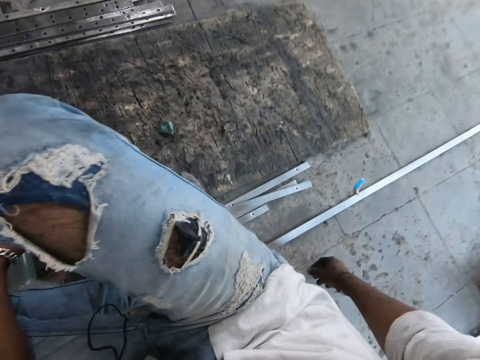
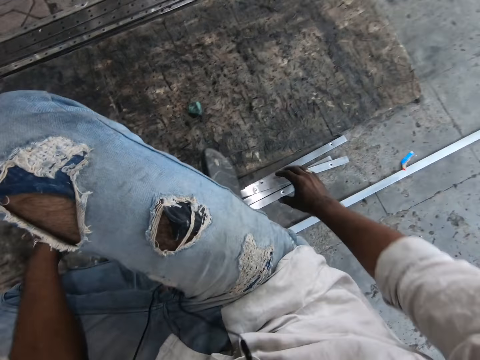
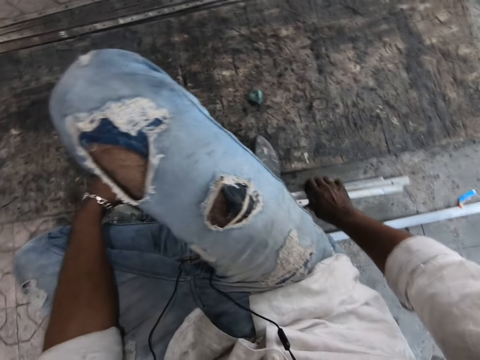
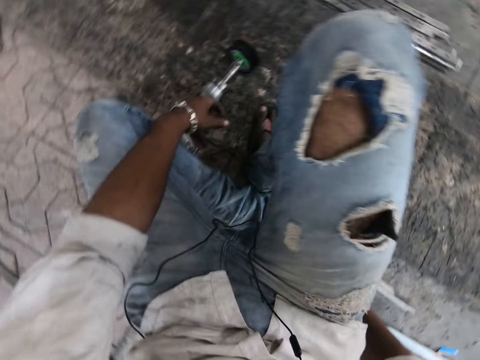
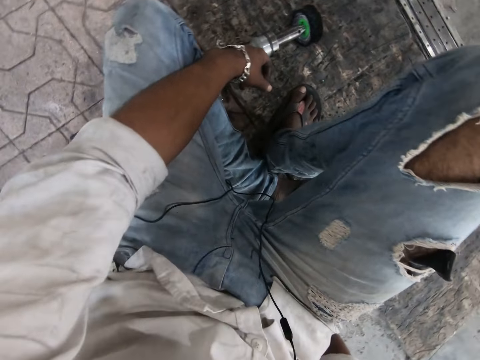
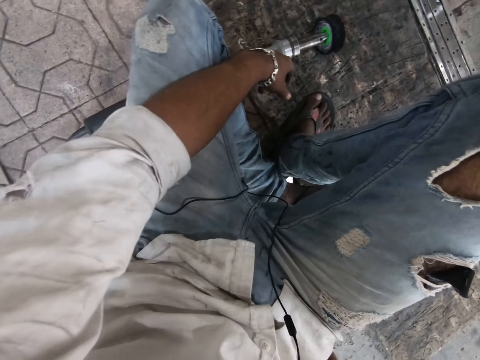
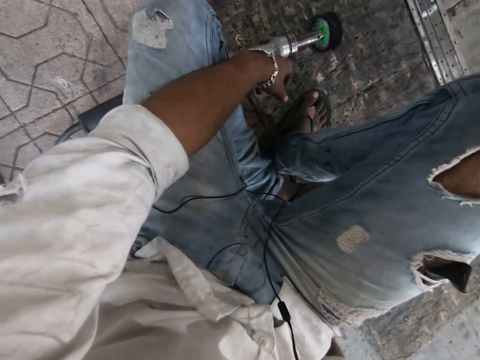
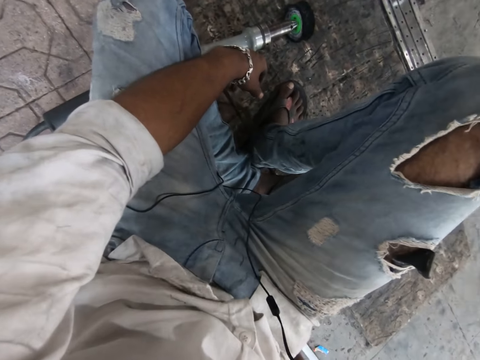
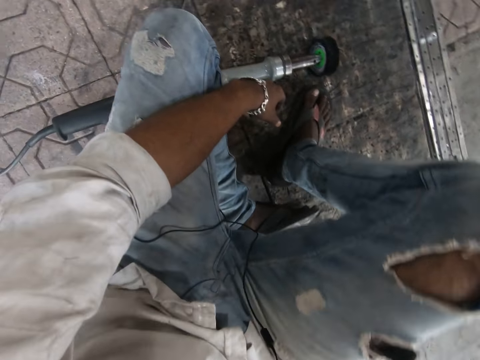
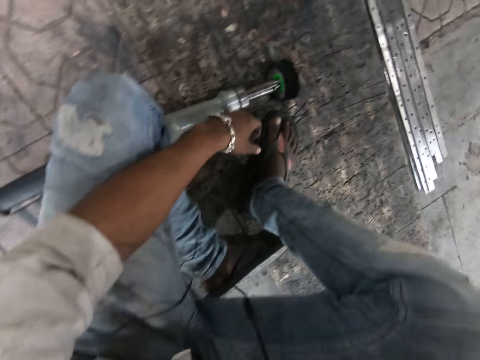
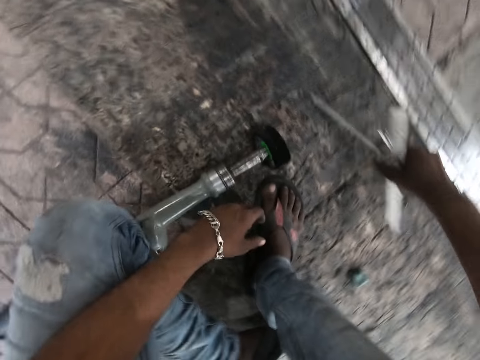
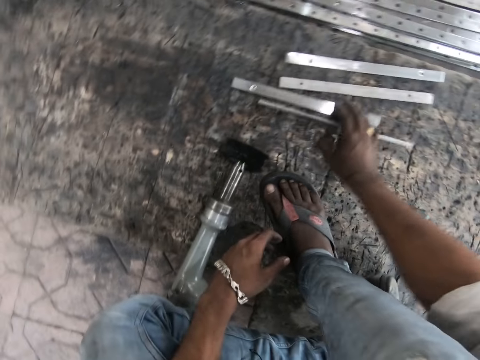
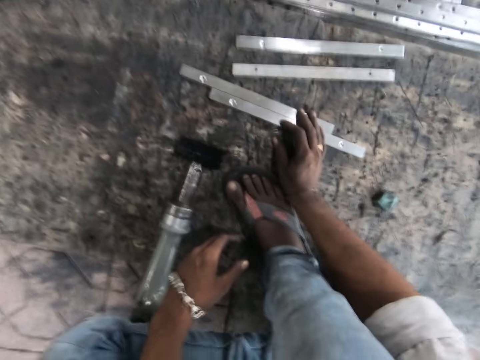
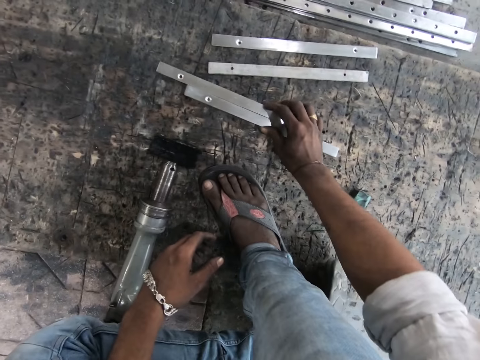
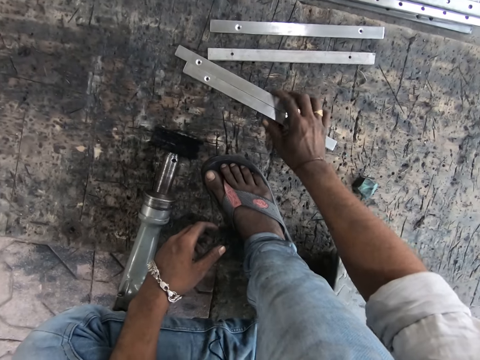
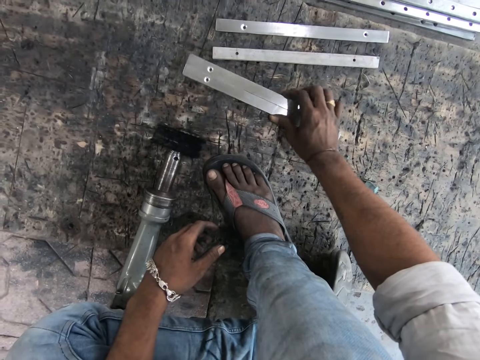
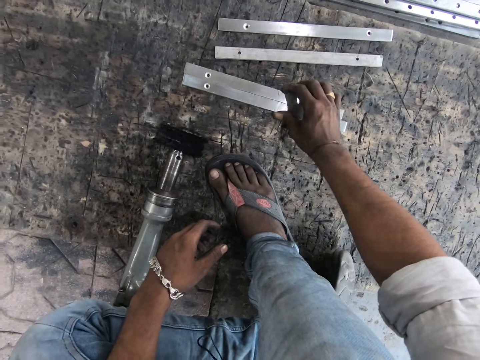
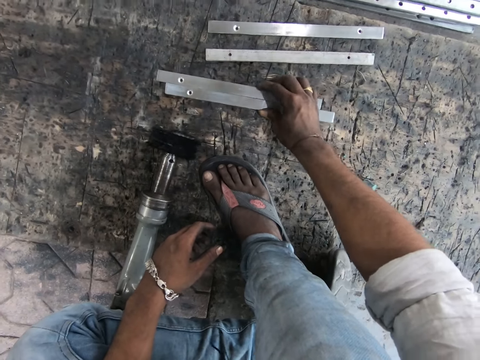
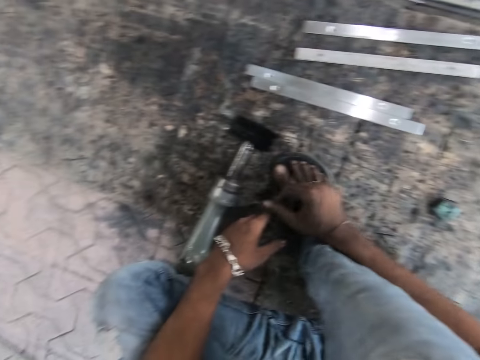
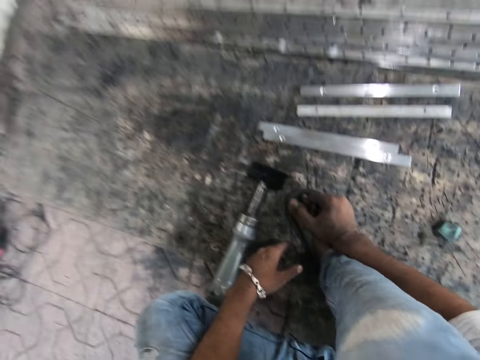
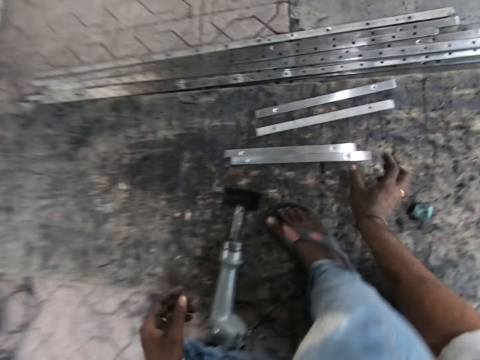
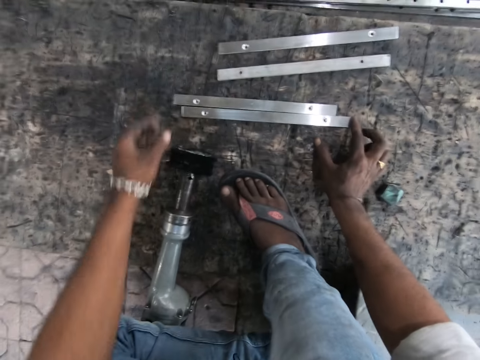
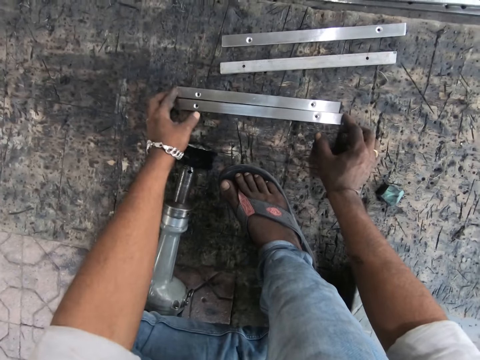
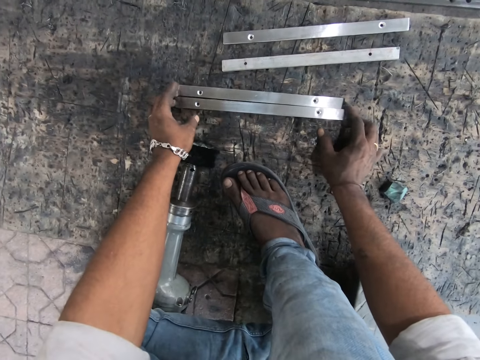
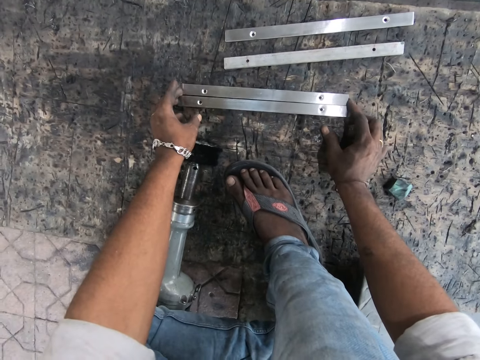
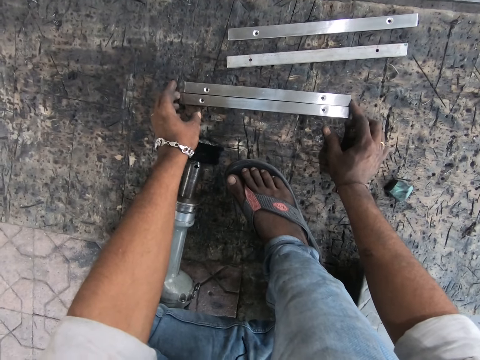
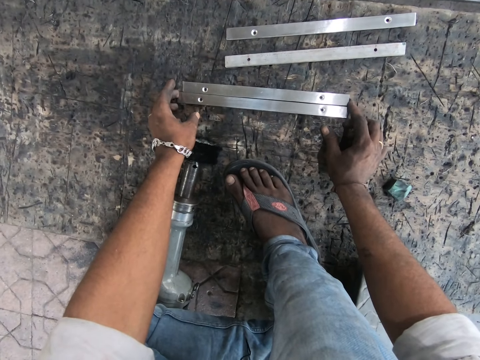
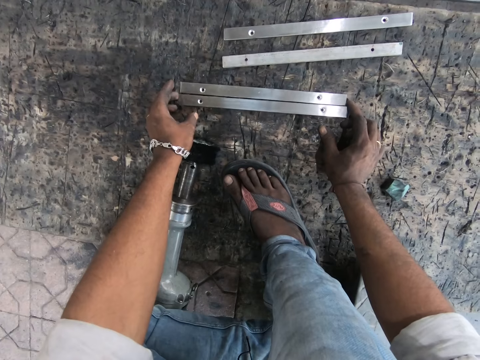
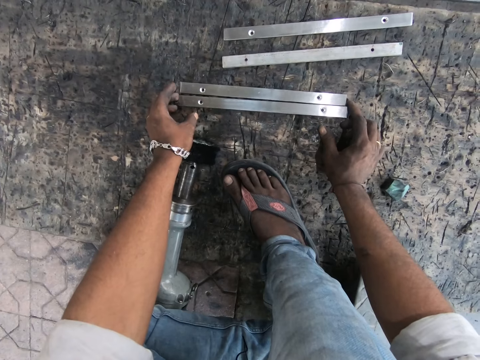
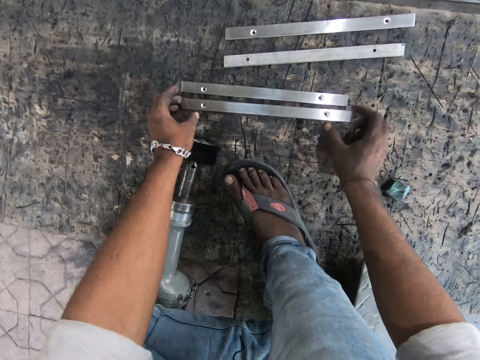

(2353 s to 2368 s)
The camera wearer grabs short pieces of metal. They drop the metals on the ground. They adjust the metals on the ground. They join the metal rods.

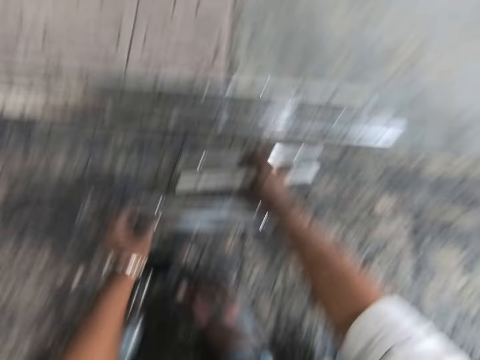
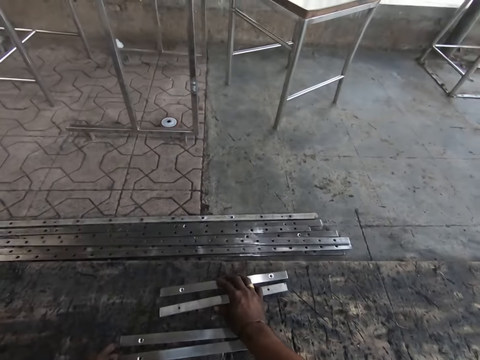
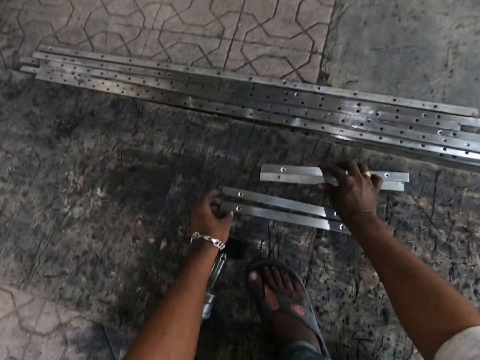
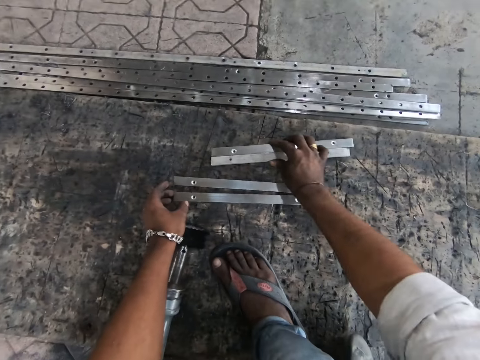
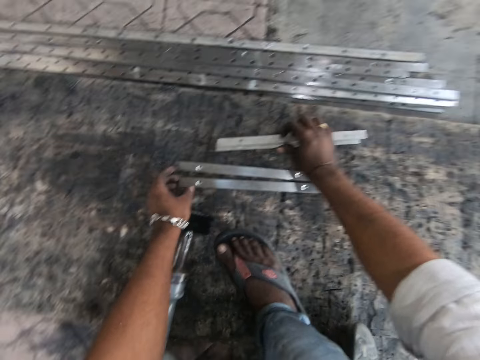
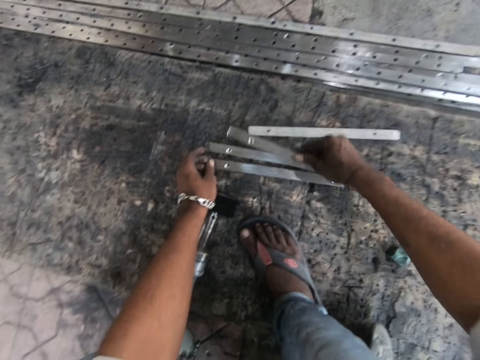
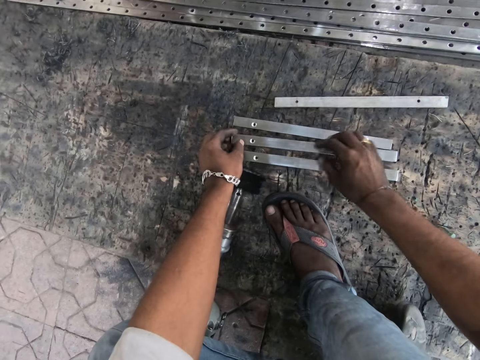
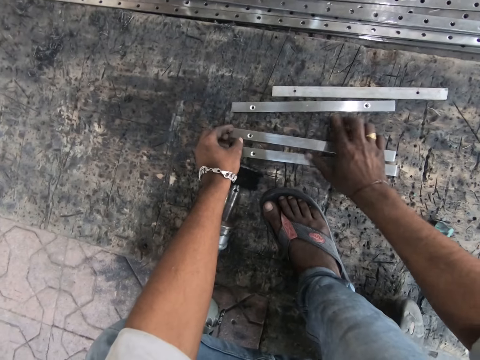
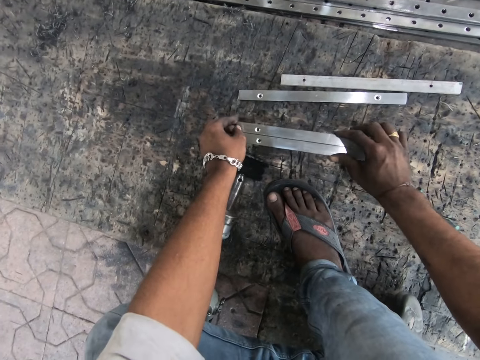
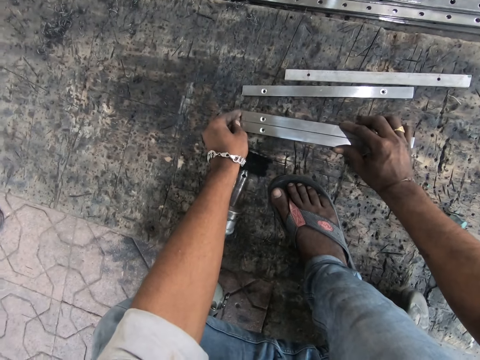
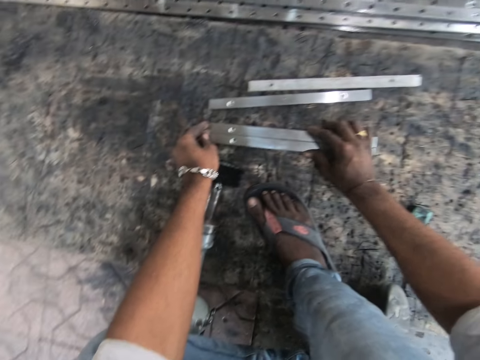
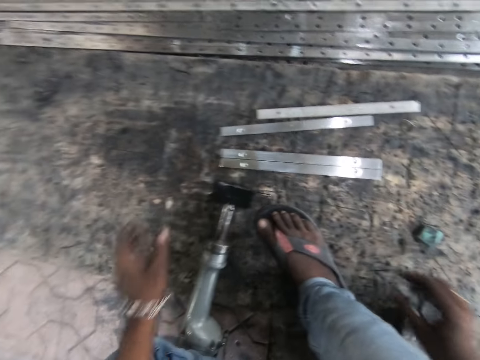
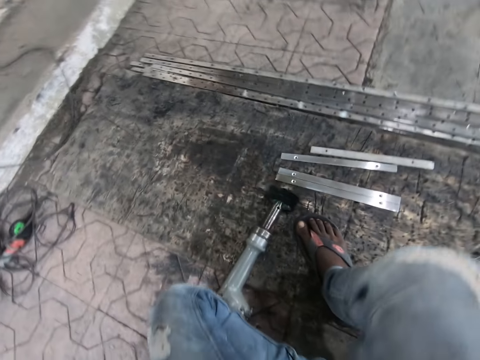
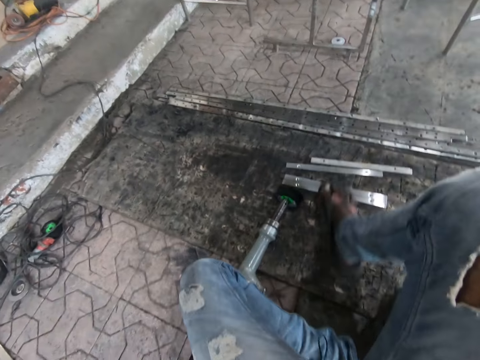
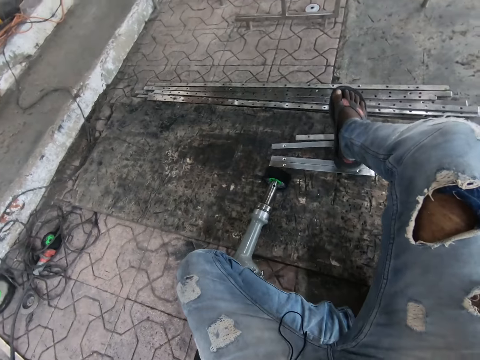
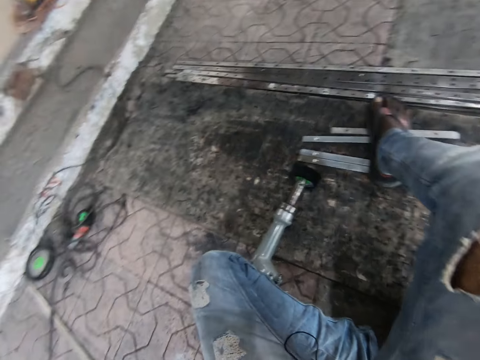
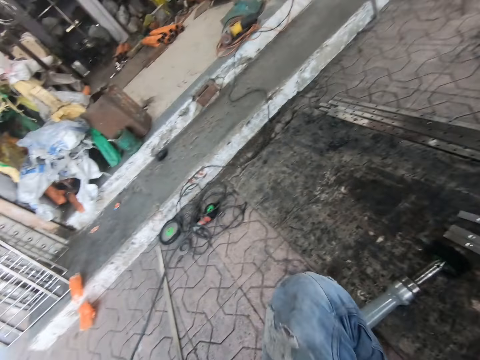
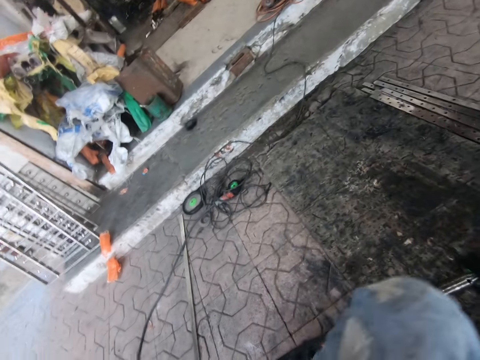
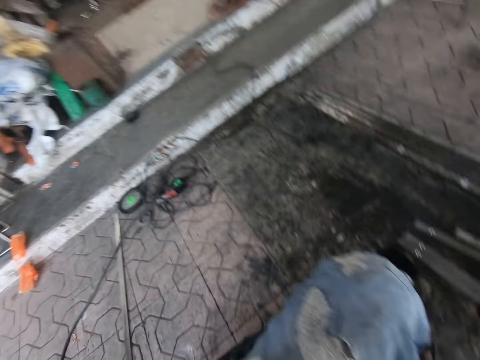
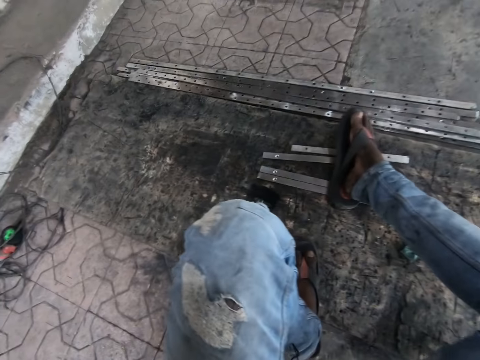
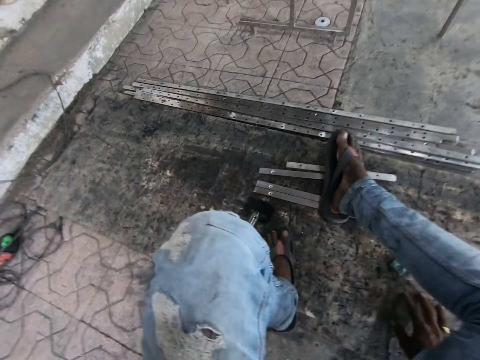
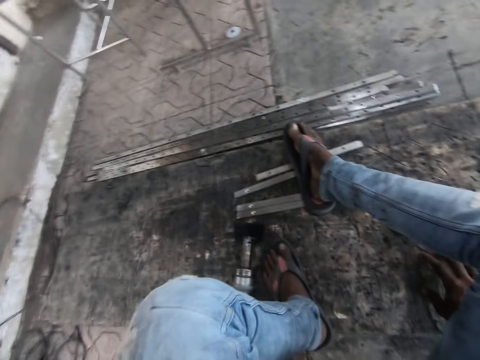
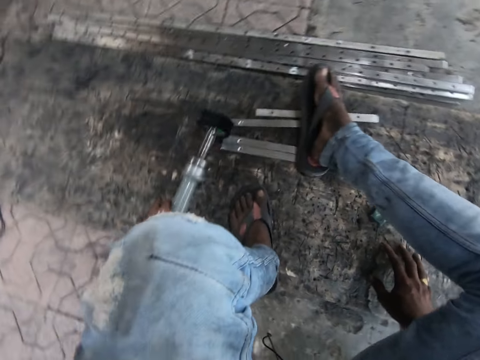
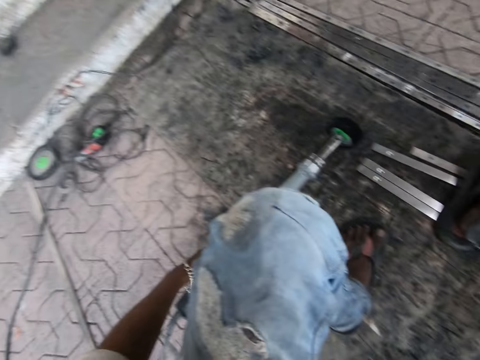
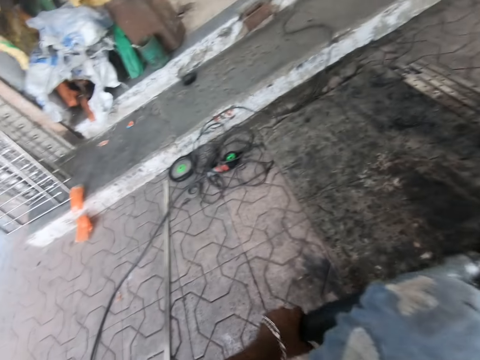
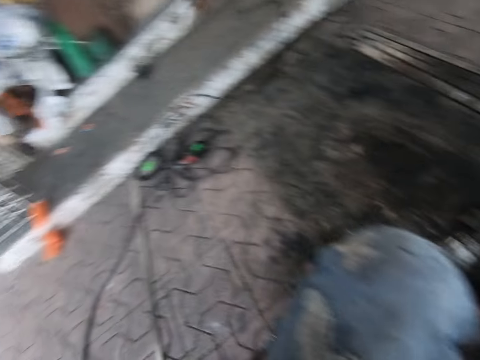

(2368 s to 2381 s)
The camera wearer places his right foot on the metals.
